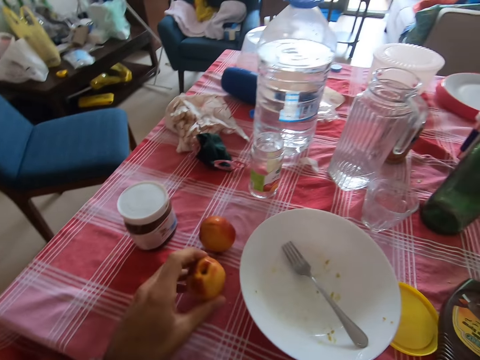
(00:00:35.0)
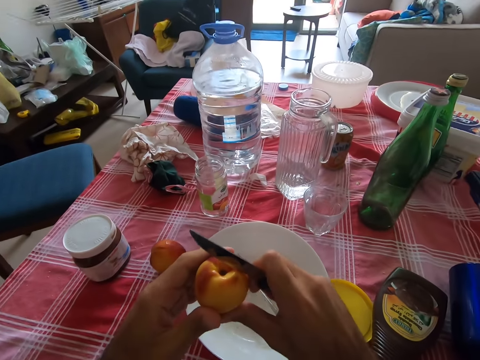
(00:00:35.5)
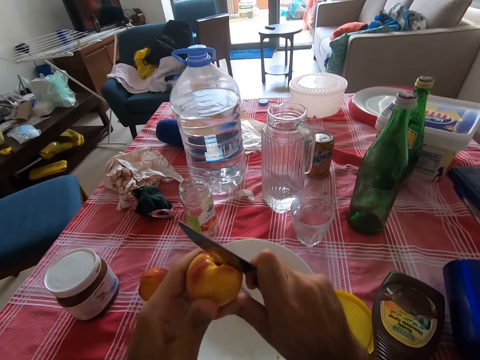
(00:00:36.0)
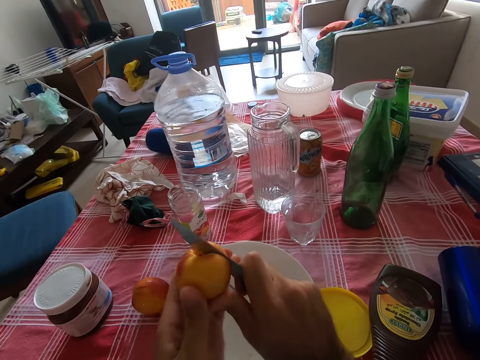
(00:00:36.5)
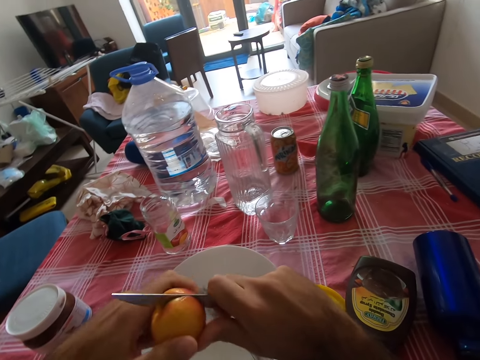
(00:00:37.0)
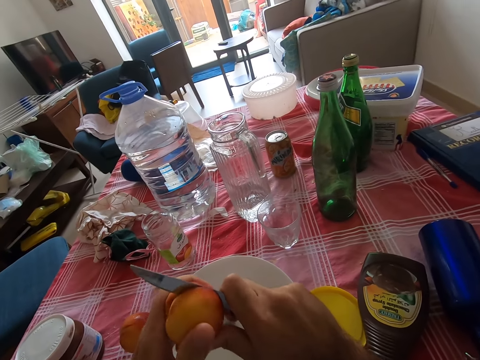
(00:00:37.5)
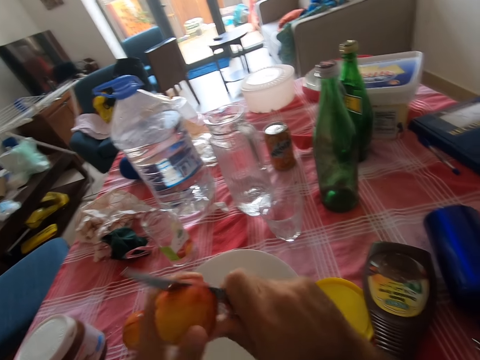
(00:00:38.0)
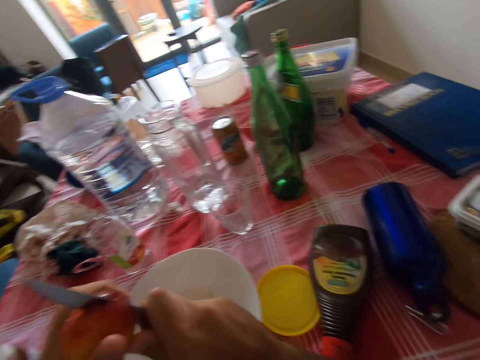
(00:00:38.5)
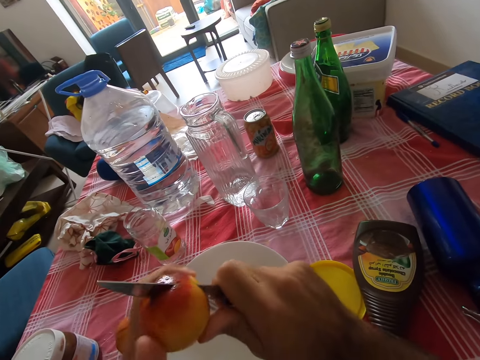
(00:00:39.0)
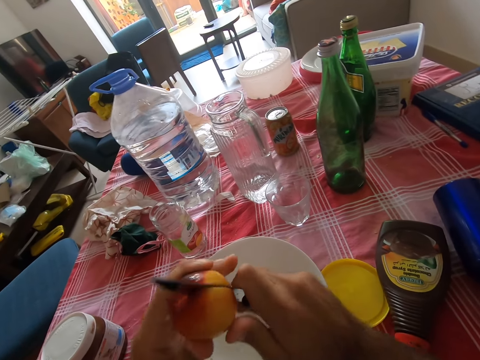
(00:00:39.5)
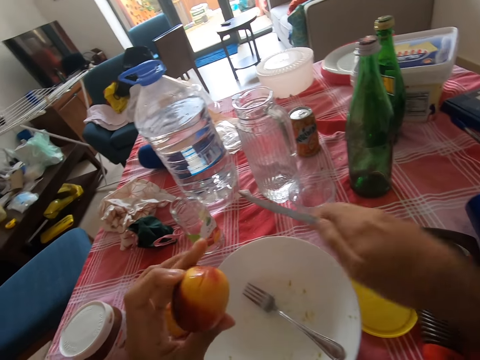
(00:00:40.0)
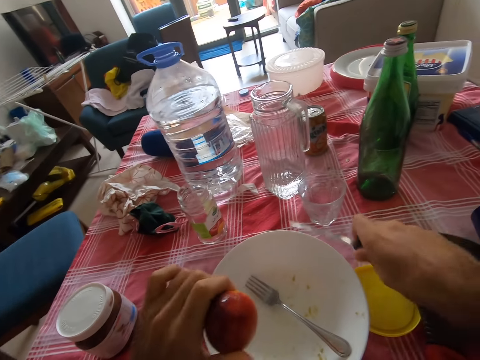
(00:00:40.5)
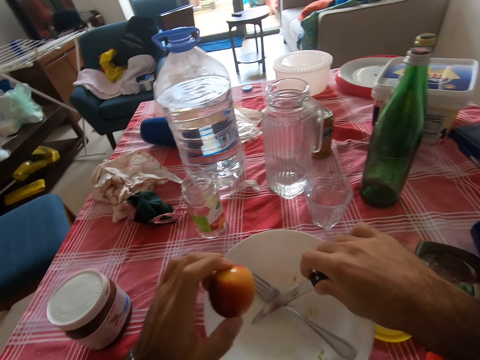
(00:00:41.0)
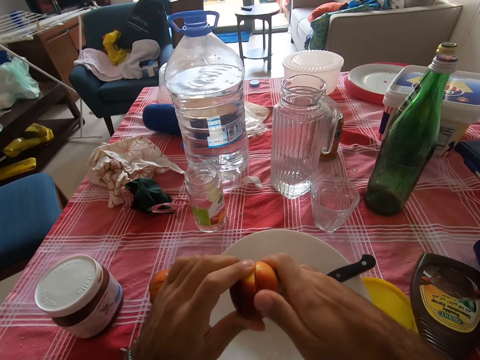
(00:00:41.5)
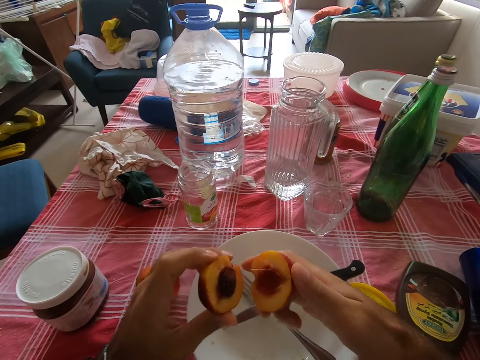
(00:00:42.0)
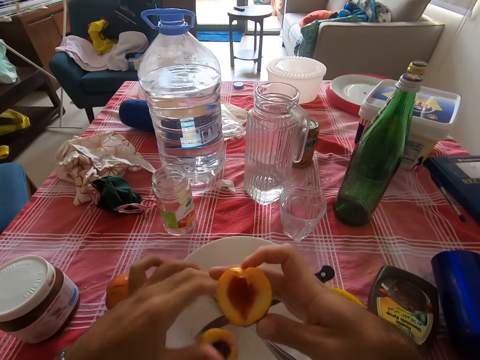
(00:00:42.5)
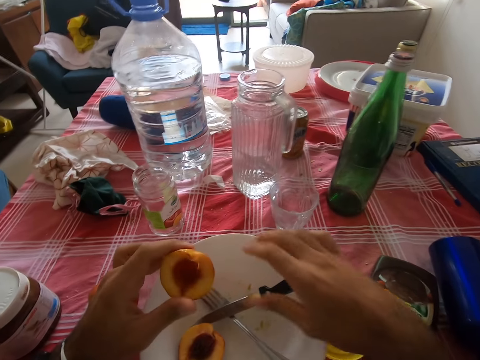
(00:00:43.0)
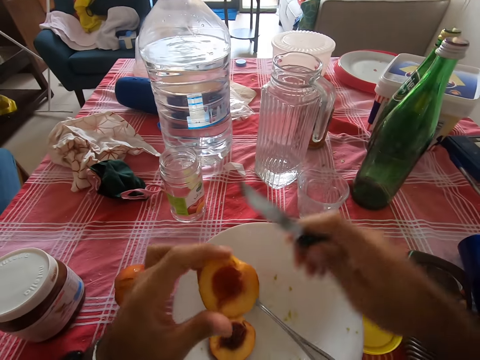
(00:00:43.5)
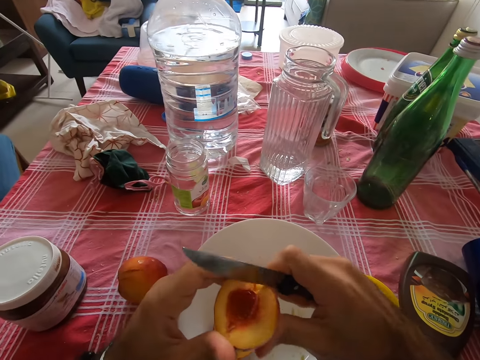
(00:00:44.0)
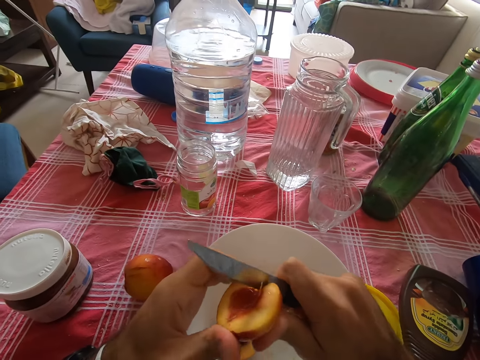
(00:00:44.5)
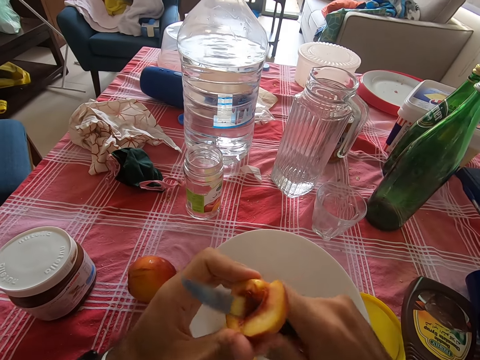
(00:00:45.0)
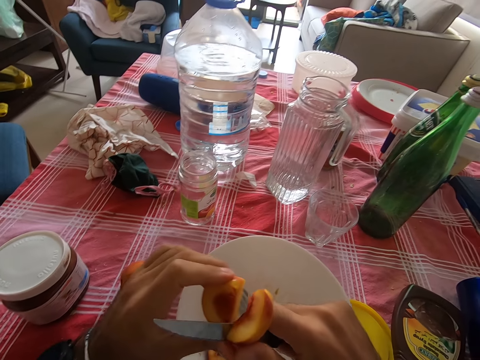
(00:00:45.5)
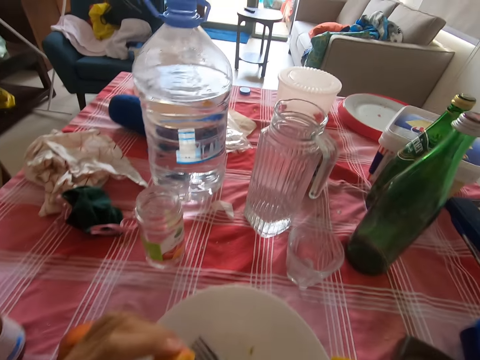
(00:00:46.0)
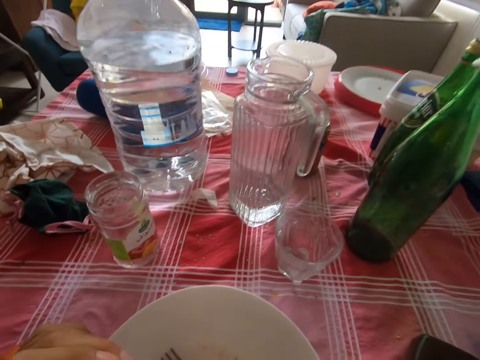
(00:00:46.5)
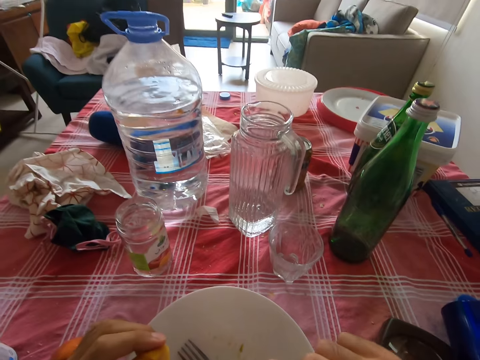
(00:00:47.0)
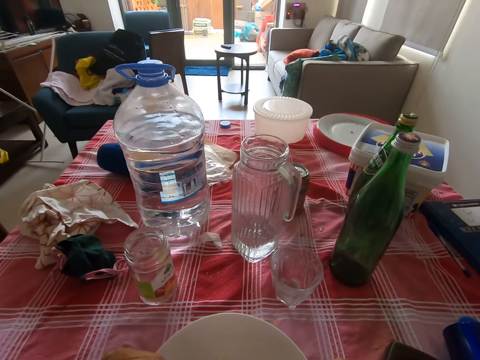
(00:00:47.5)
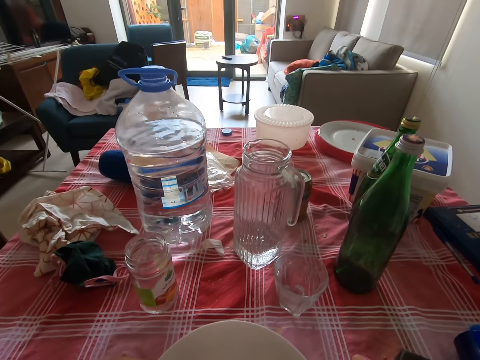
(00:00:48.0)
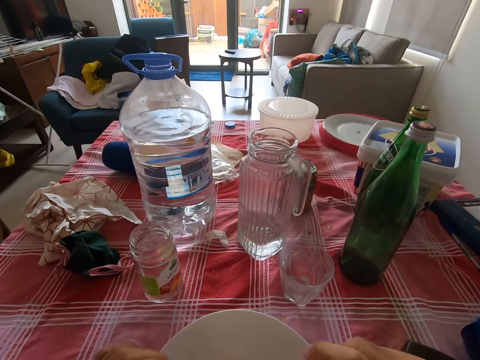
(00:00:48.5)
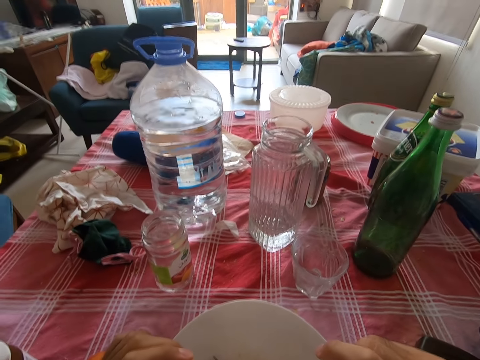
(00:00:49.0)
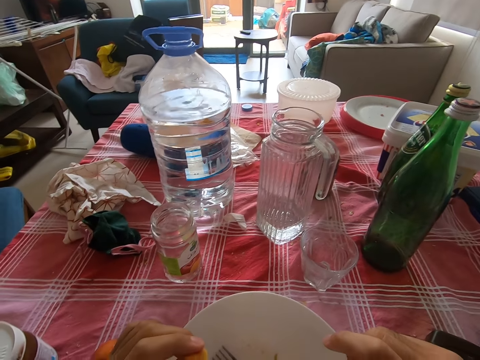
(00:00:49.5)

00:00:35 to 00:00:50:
The camera wearer picks a peach from the table. He cuts the peach fruit using a knife. He puts down the knife. He twists the peach with his hands. He breaks the peach fruit. He drops a piece of peach on the plate. He cuts a piece of peach fruit using the knife. He eats the piece of peach fruit.

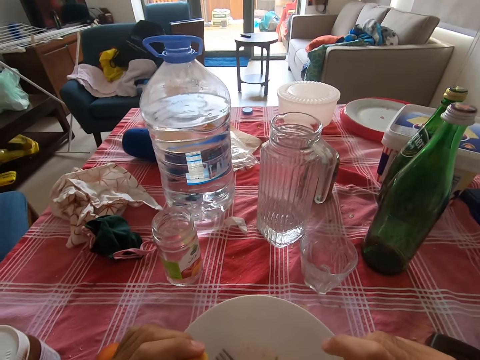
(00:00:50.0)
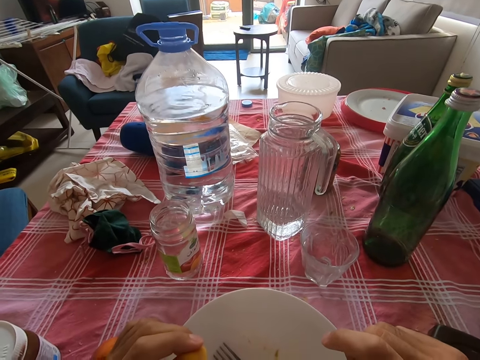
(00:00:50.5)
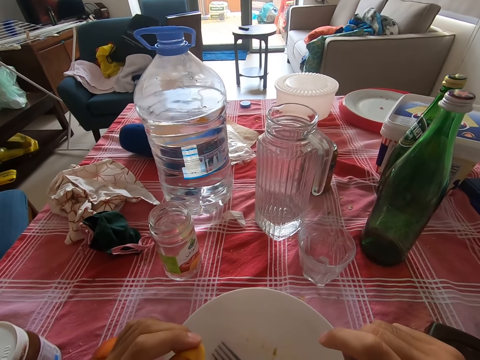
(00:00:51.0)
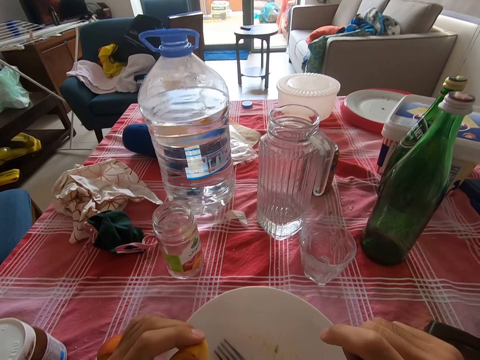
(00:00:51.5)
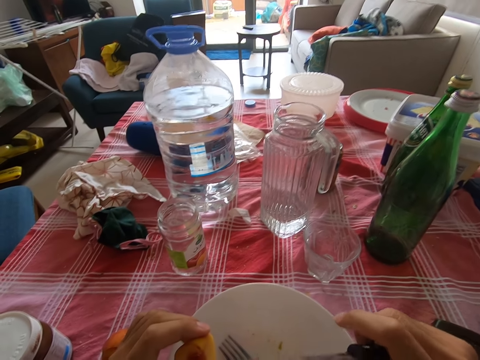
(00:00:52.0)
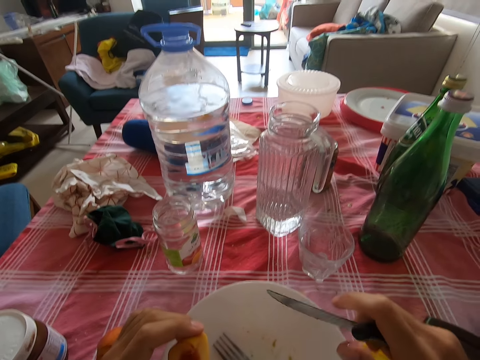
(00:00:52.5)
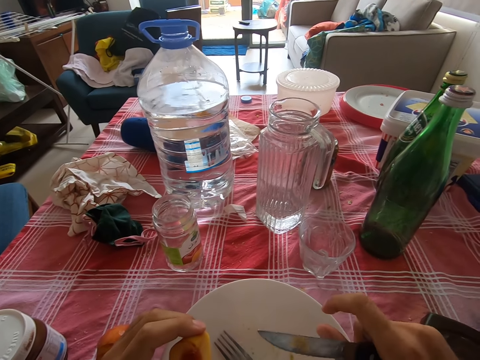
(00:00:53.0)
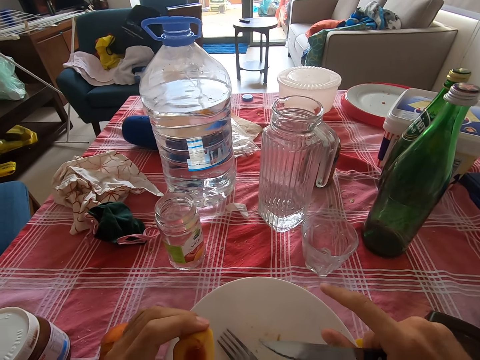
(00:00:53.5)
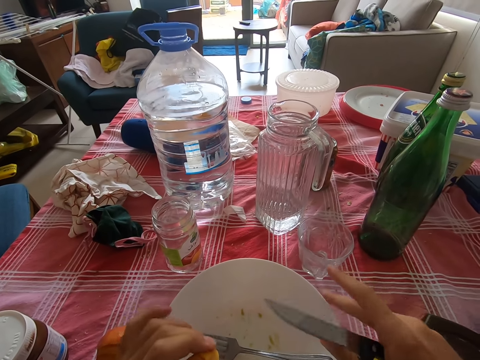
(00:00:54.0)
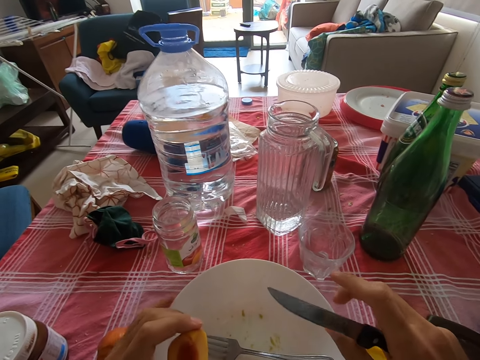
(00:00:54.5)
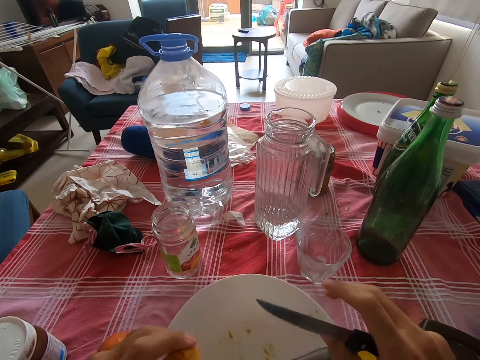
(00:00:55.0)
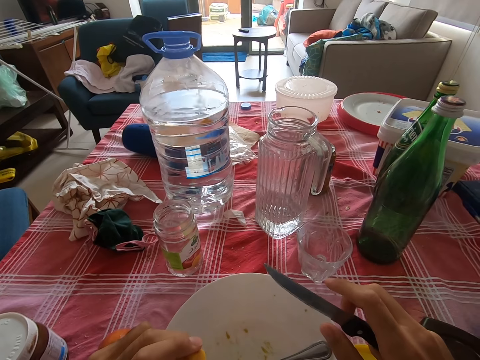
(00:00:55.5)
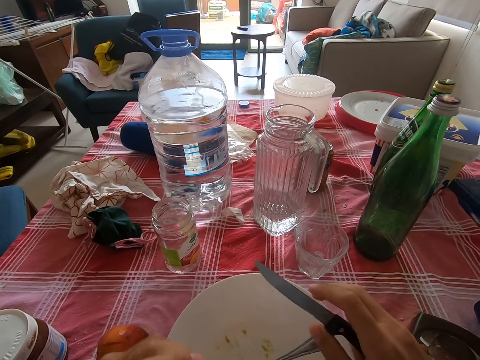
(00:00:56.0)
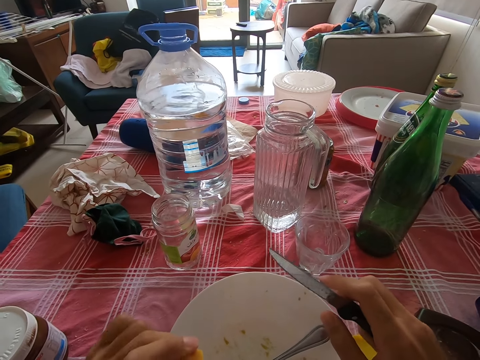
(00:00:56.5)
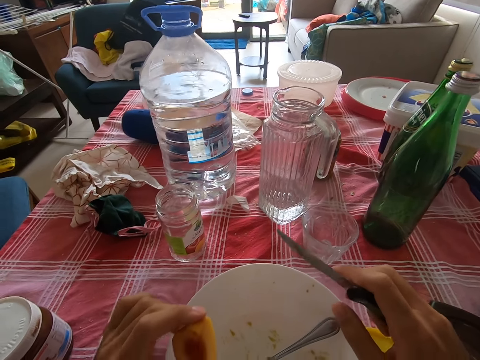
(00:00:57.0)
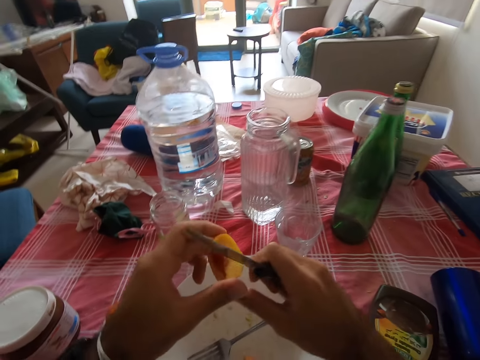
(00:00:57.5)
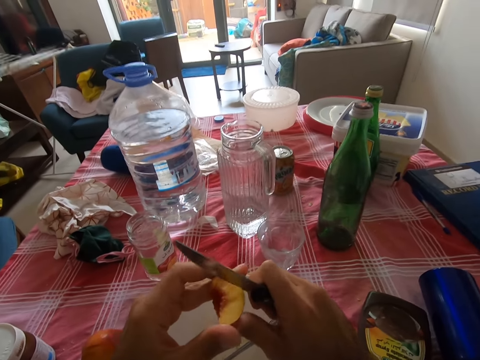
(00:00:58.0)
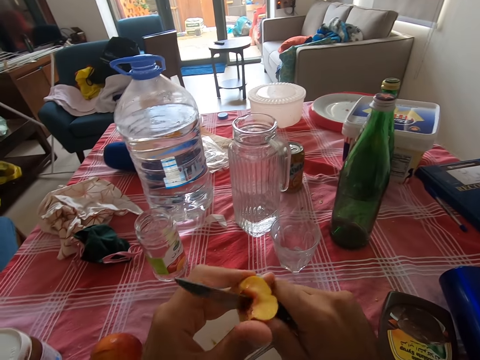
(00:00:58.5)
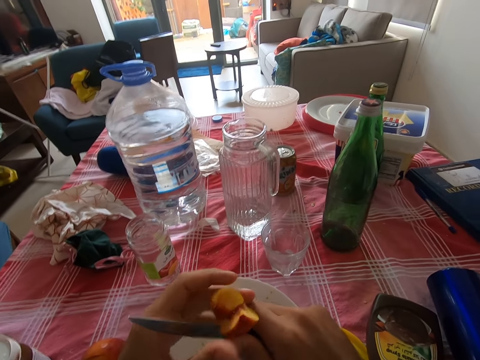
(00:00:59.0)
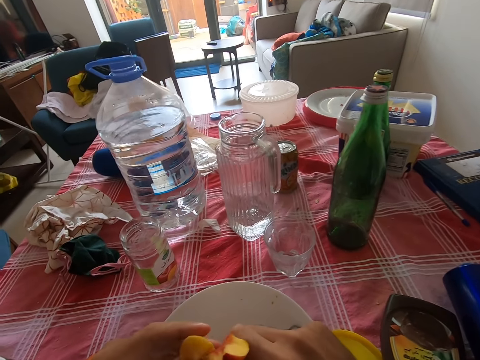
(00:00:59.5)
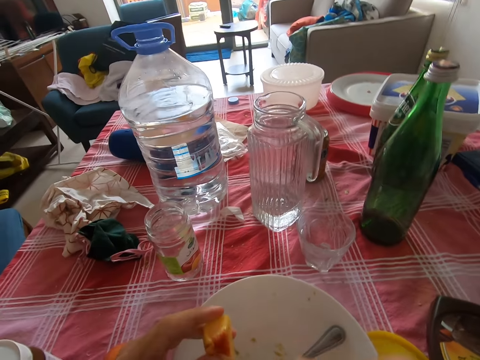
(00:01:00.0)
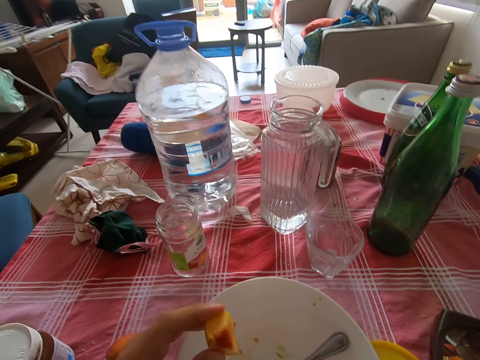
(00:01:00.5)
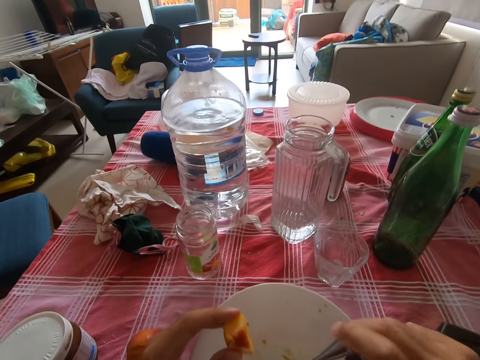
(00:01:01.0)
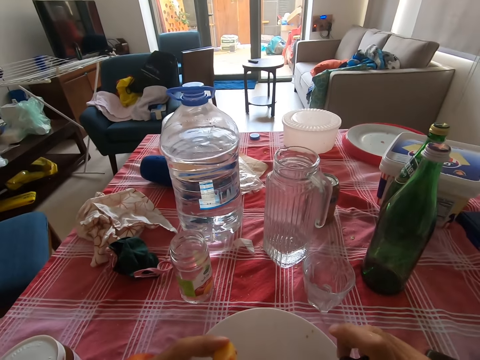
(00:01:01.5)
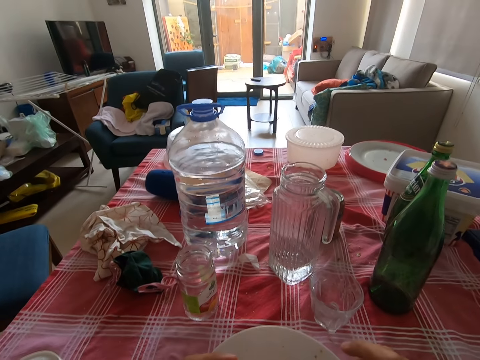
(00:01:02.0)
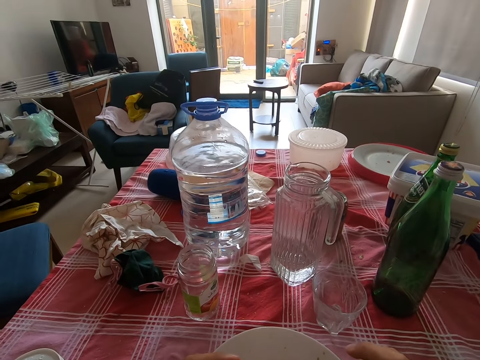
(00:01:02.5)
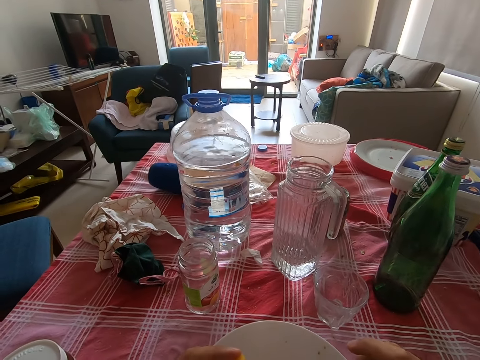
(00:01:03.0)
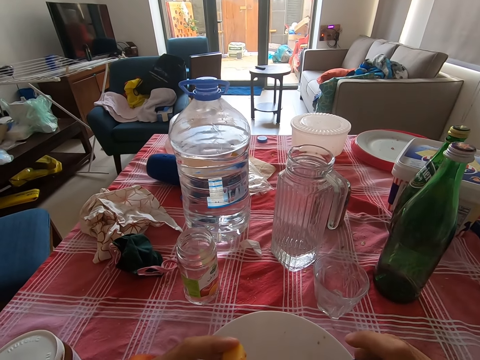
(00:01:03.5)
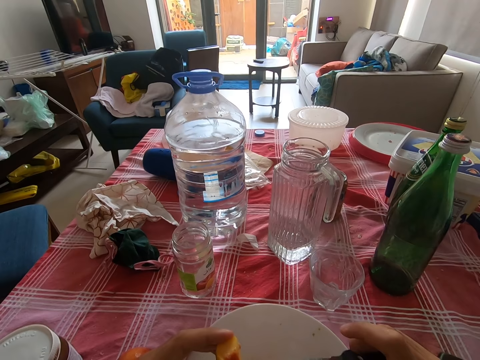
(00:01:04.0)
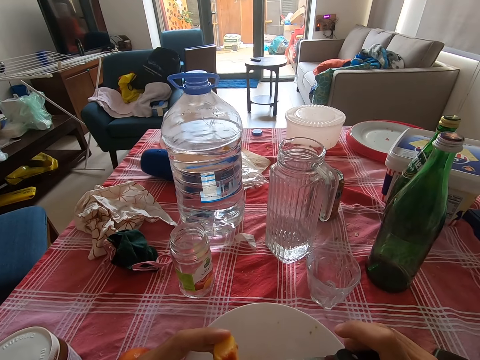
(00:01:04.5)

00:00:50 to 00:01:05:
The camera wearer holds a knife. They move a plate on the table. They rotate the plate. They cut a piece of peach fruit using the knife. They eat the piece of peach fruit.
